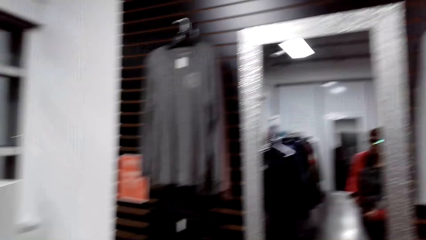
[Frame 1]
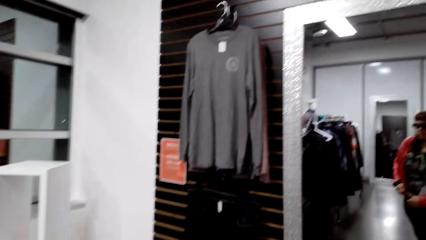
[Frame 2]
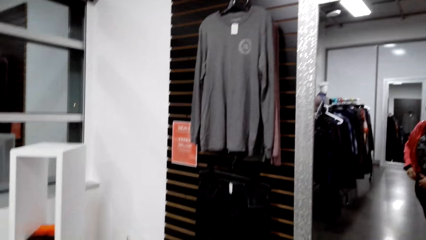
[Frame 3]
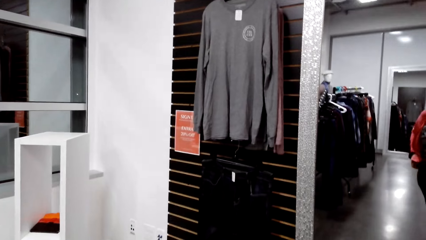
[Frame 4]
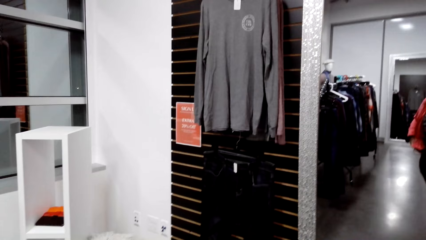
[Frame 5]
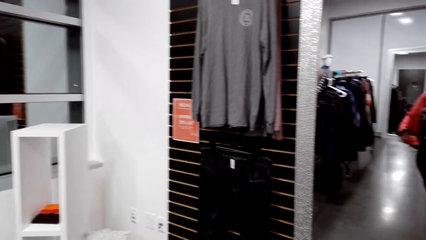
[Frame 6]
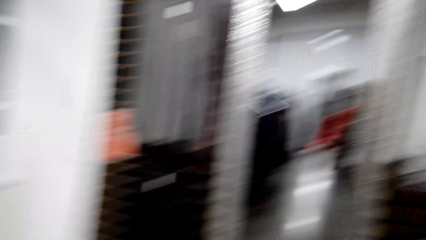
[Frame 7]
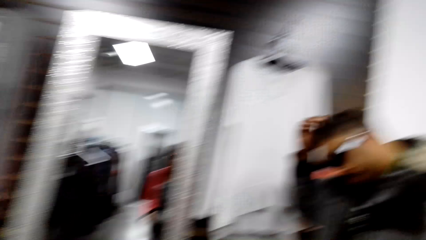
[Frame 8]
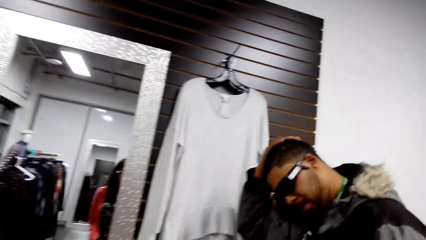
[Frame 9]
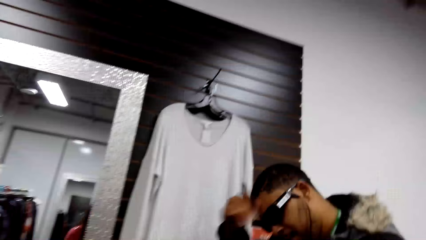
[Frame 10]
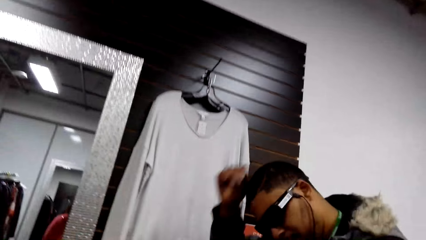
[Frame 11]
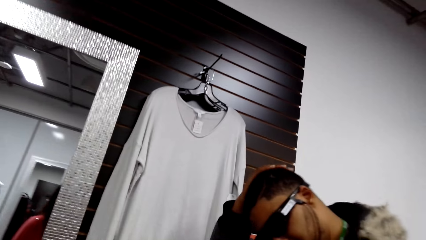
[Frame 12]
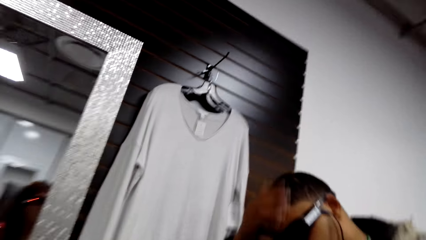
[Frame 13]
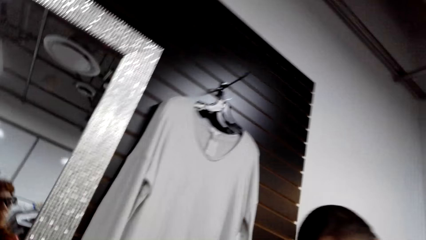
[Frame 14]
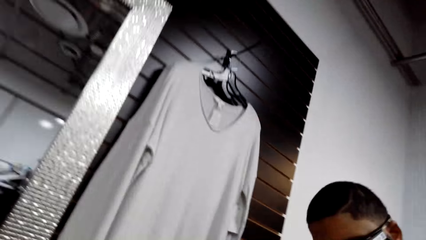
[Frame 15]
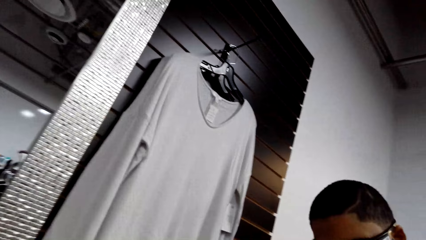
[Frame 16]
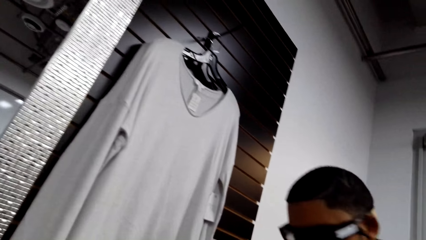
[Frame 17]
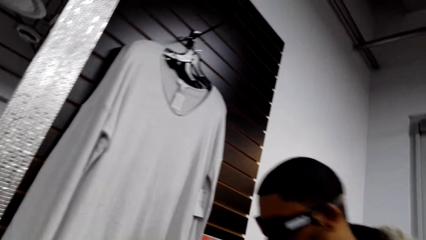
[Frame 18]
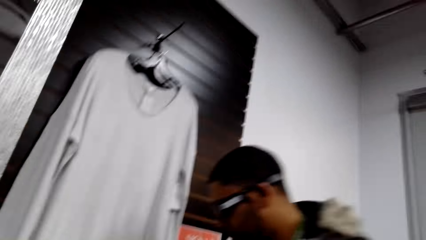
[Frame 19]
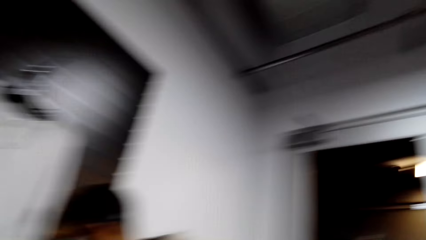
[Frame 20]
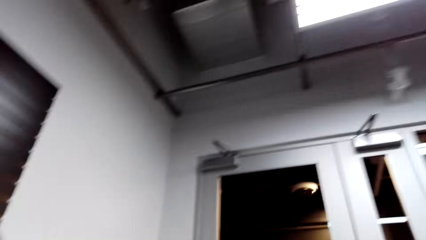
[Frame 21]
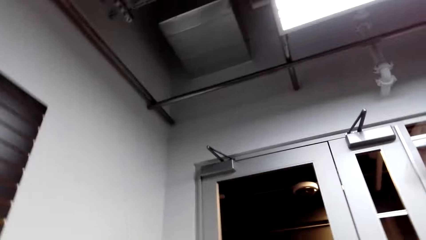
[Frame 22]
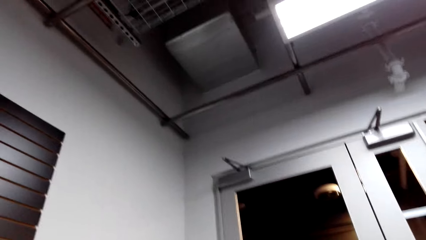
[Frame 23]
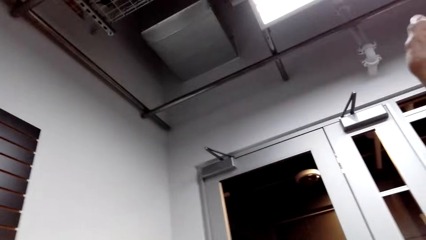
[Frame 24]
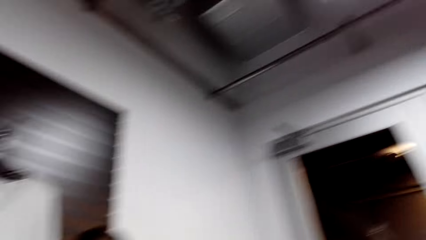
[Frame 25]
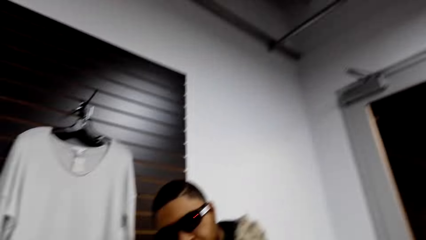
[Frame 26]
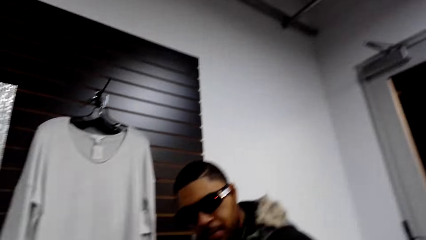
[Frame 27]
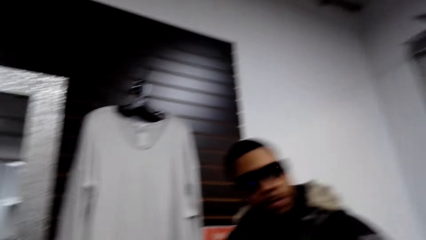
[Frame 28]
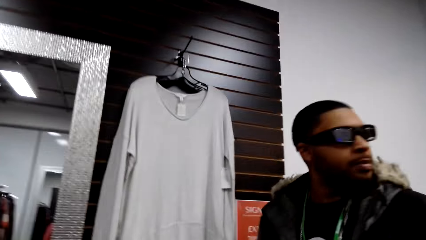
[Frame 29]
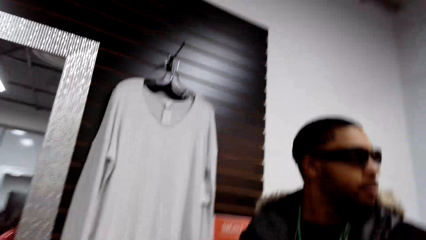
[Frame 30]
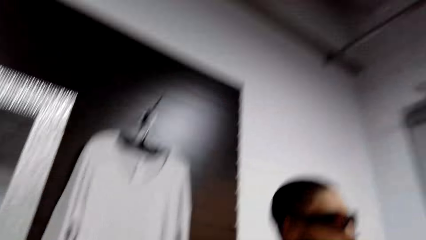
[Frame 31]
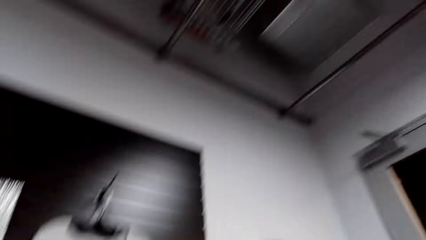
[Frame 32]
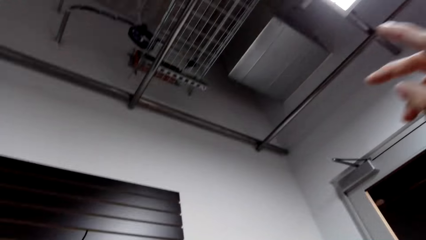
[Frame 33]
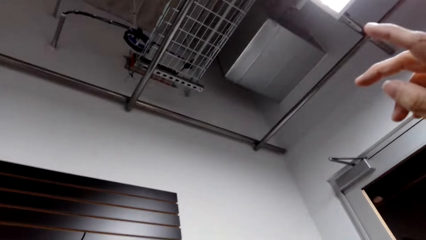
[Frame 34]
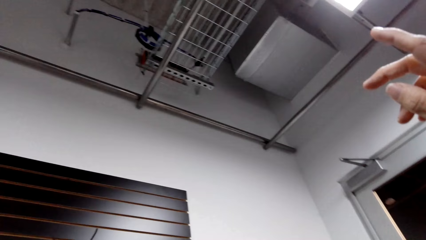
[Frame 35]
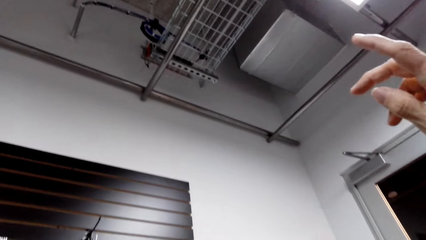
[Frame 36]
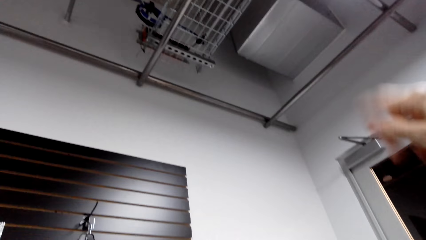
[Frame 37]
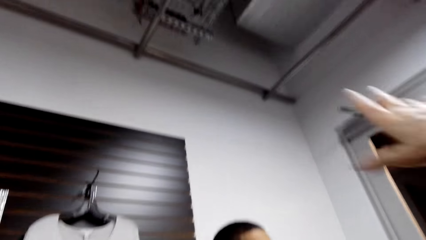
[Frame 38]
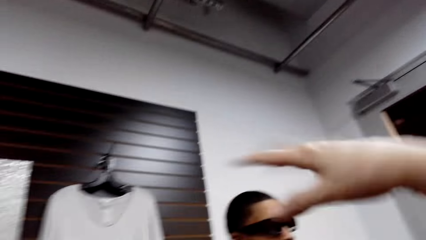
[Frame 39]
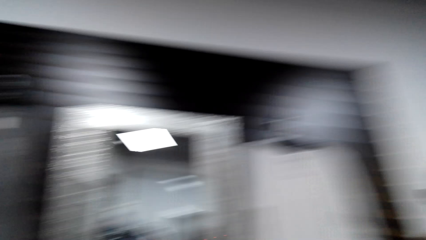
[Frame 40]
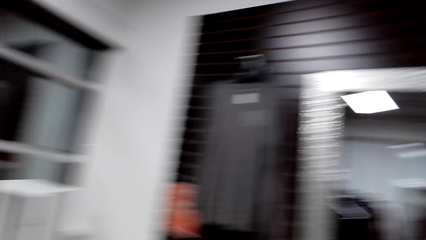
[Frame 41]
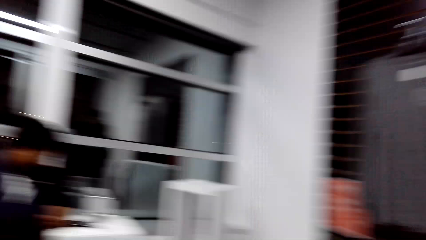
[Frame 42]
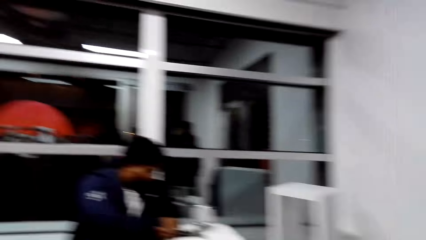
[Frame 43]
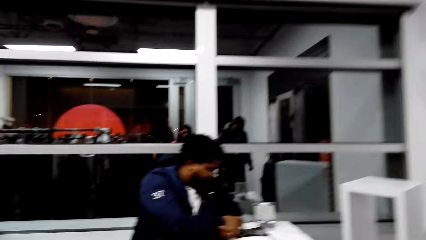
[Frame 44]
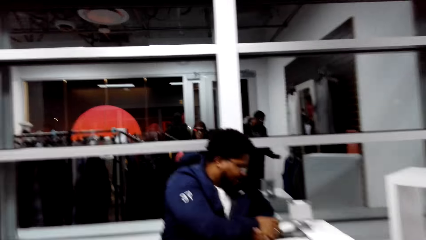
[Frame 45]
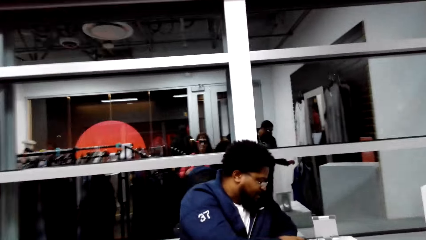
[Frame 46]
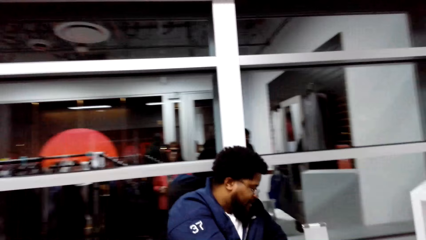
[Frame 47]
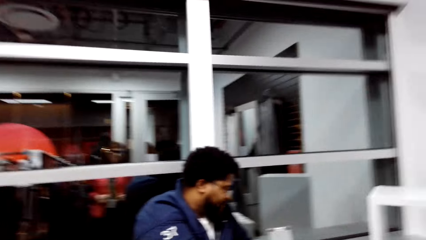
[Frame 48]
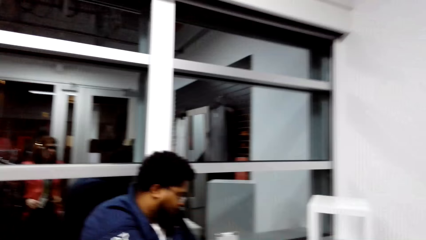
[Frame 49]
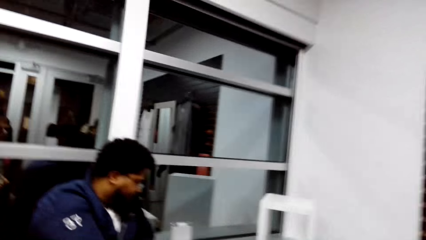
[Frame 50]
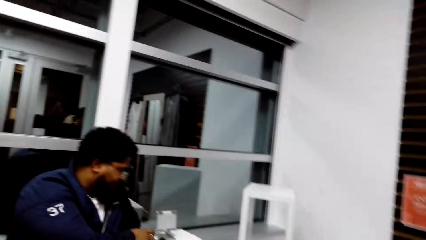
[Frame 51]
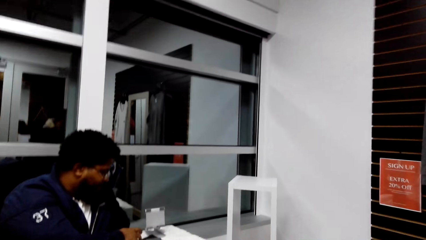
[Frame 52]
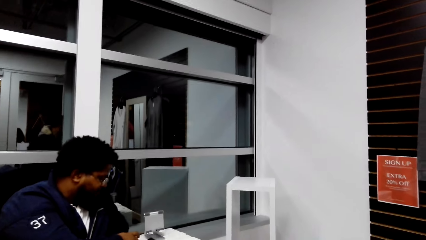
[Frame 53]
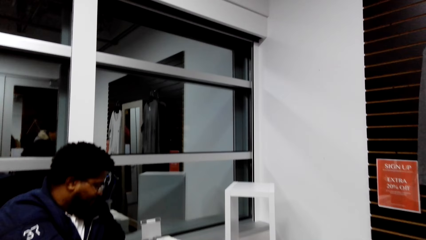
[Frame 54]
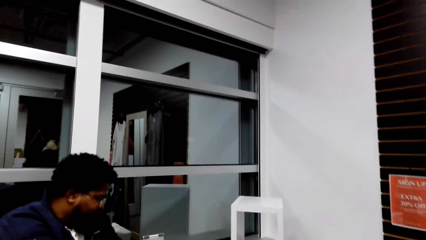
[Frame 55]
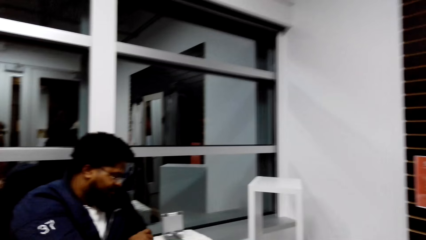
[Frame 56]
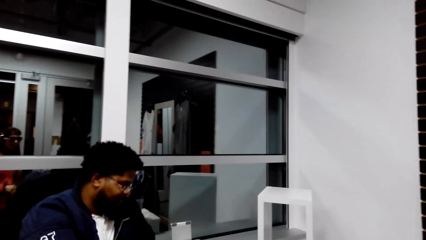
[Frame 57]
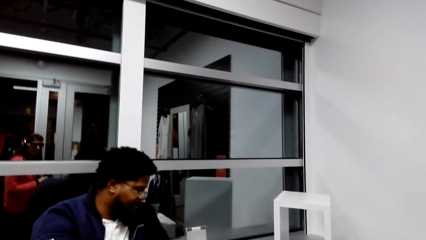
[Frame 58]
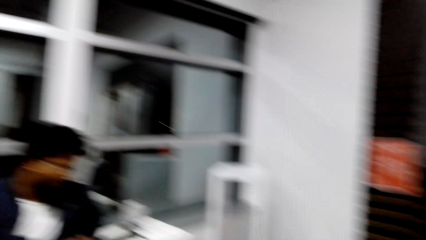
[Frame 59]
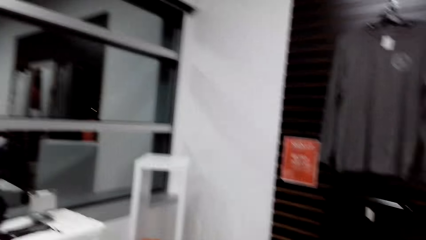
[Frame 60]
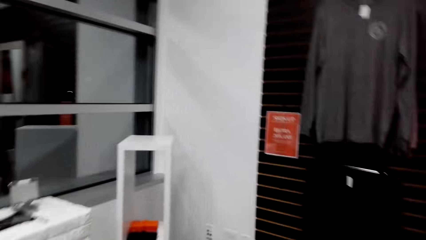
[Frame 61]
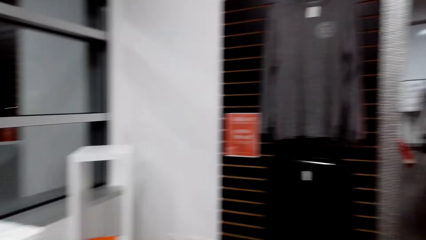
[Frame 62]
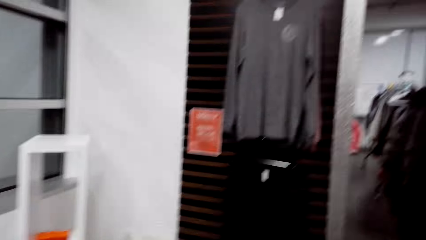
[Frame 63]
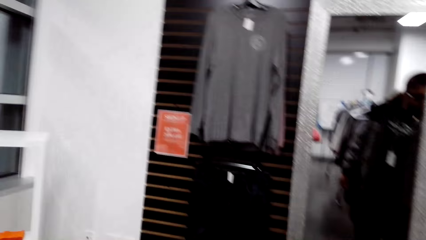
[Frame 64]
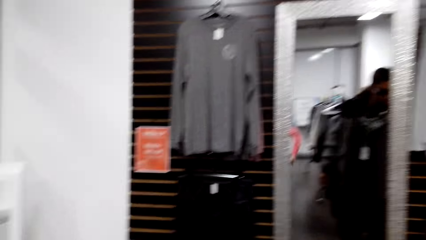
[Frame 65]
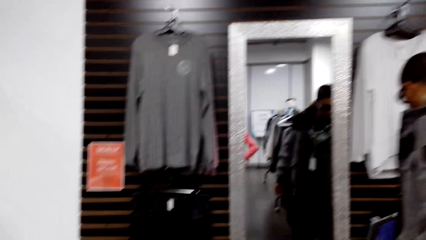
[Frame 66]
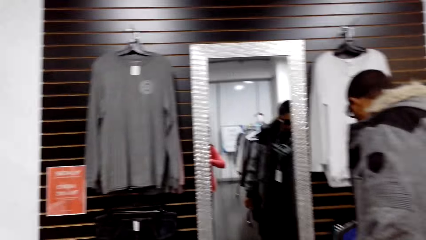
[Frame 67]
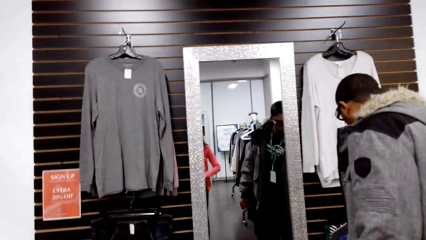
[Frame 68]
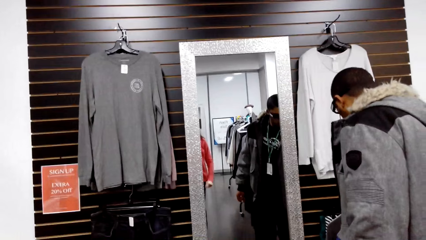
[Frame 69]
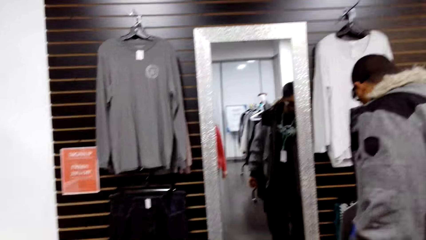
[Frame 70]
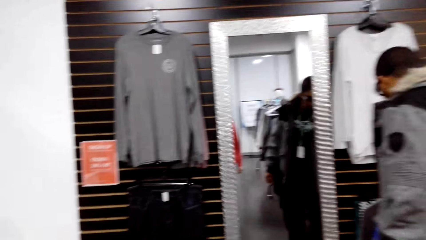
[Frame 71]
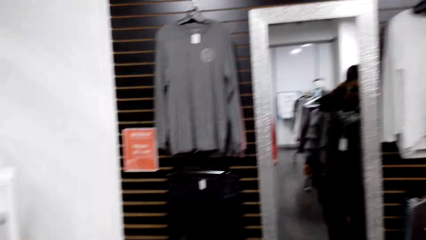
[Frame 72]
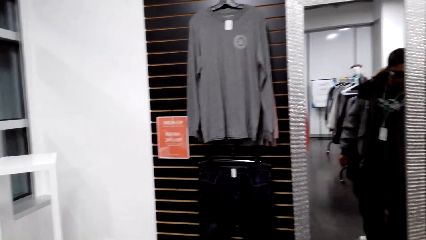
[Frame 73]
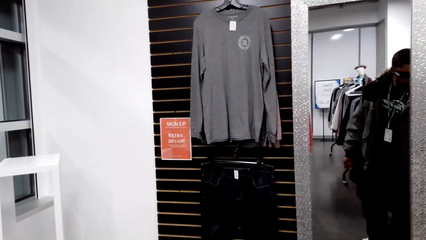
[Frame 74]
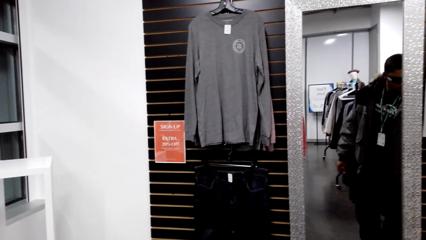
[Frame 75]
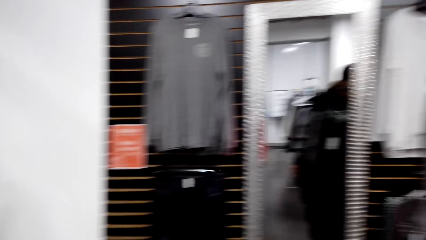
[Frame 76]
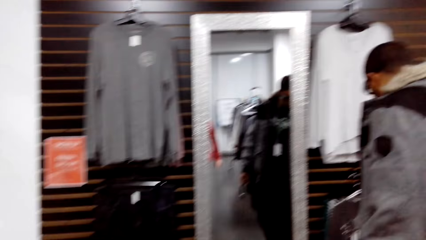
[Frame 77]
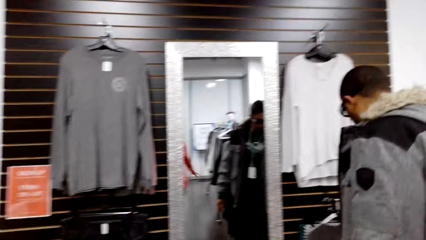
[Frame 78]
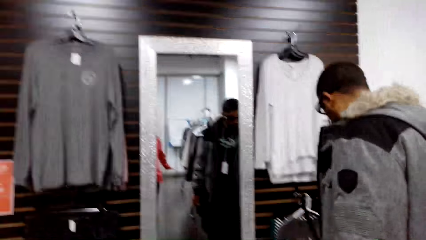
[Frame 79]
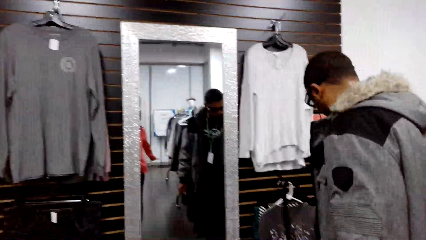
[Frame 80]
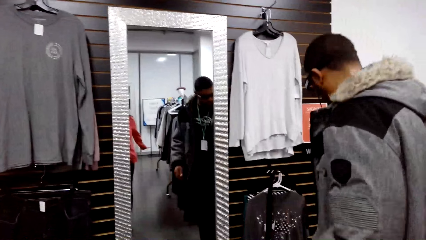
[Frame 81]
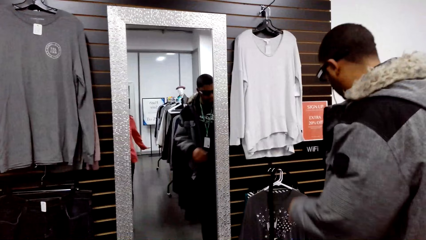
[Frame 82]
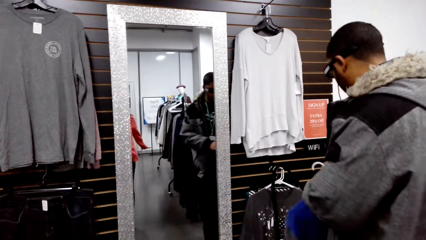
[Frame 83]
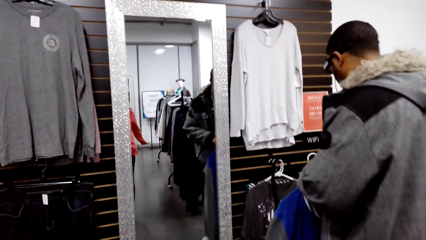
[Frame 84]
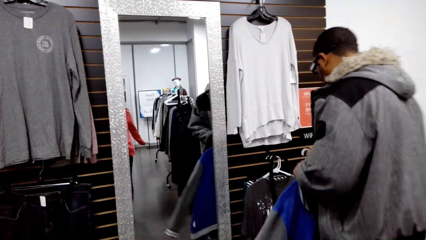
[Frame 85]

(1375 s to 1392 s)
The man wipes dirt on his head. The camera wearer looks around the boutique. They look around the ceiling. They look around the boutique. They look at the man.
